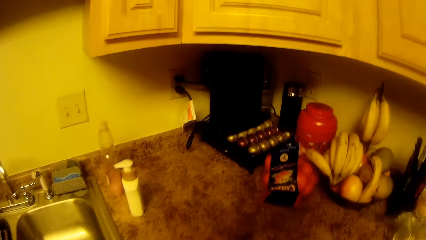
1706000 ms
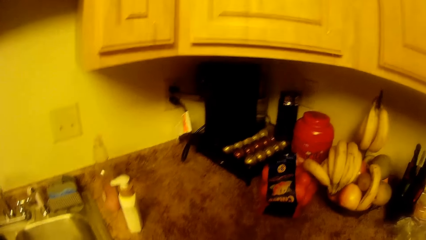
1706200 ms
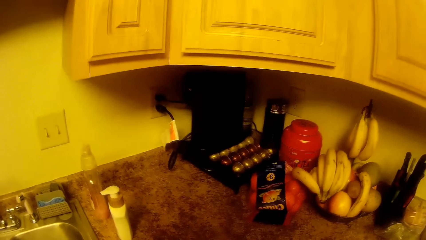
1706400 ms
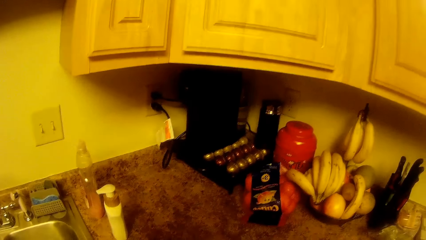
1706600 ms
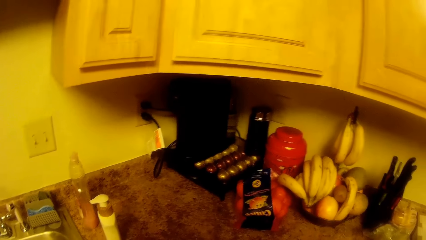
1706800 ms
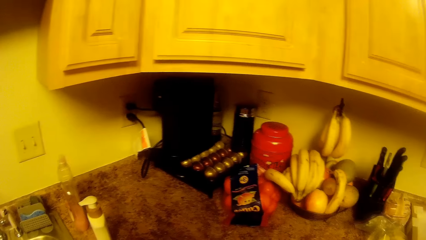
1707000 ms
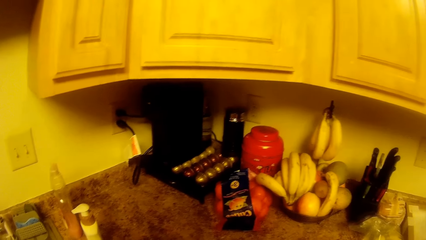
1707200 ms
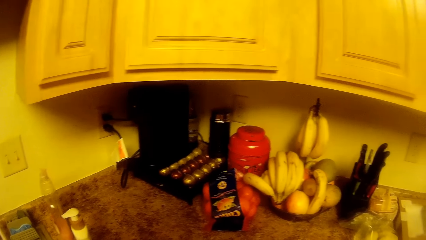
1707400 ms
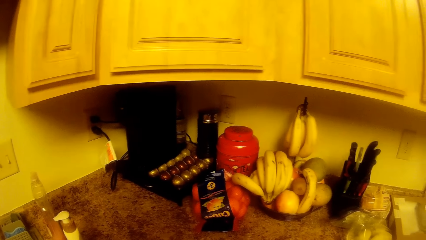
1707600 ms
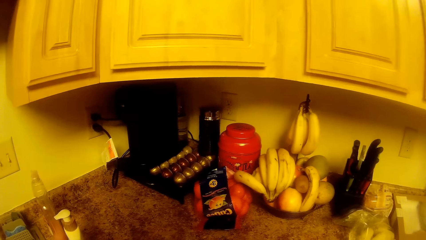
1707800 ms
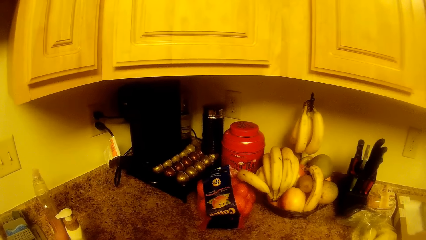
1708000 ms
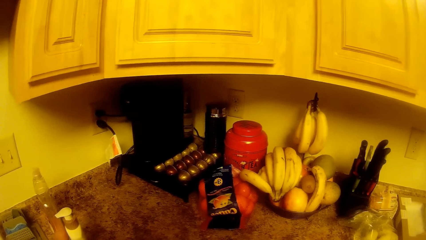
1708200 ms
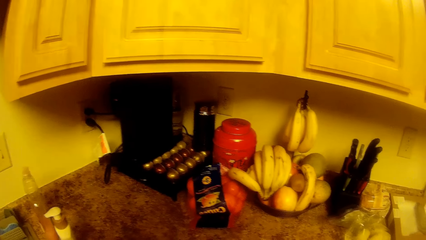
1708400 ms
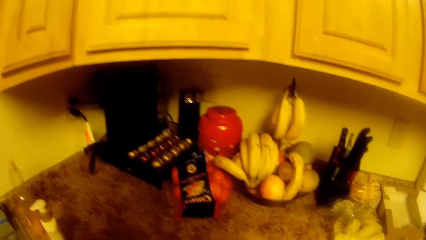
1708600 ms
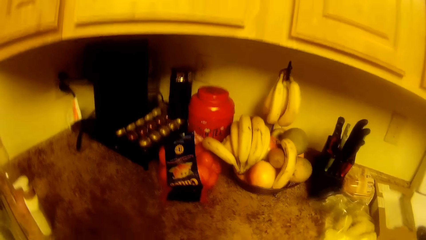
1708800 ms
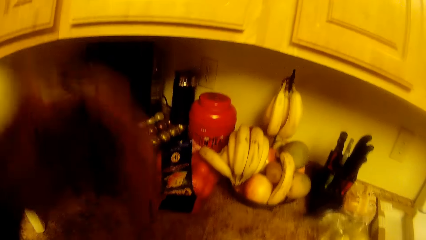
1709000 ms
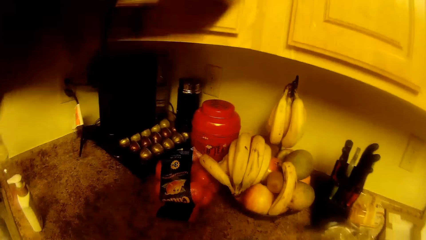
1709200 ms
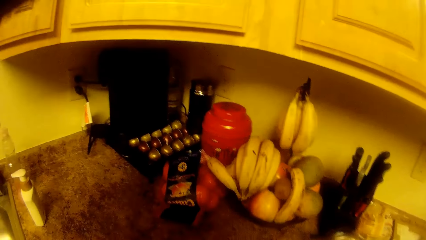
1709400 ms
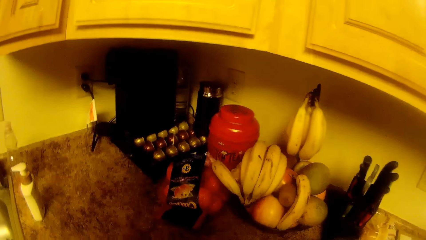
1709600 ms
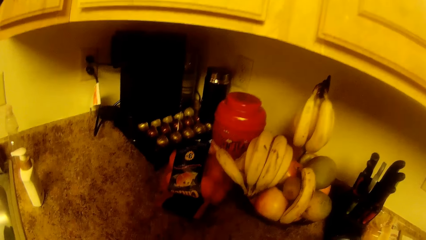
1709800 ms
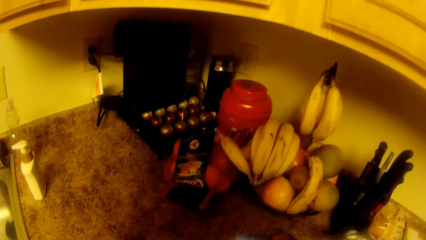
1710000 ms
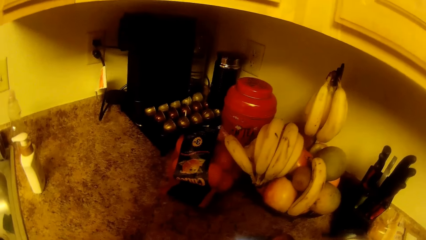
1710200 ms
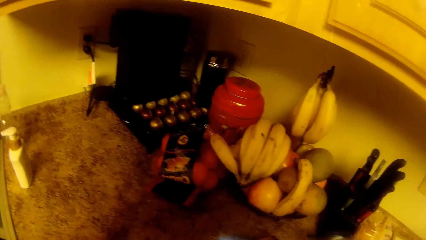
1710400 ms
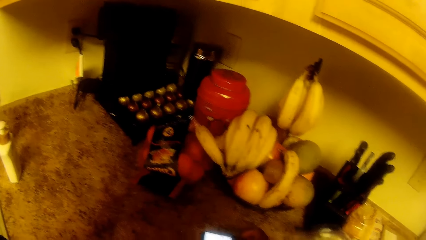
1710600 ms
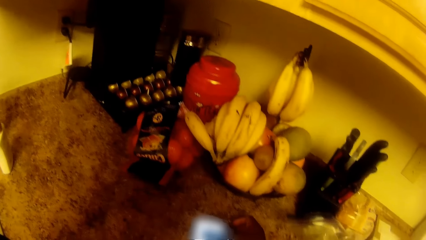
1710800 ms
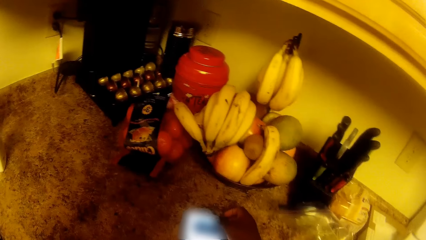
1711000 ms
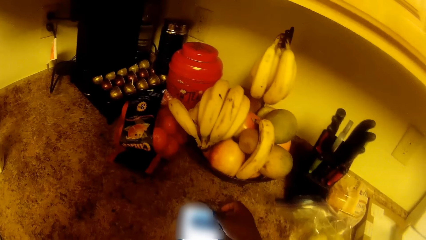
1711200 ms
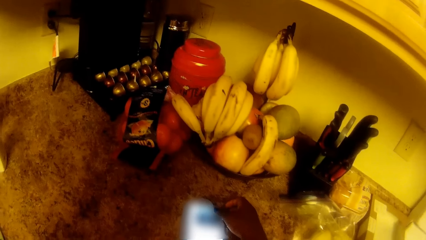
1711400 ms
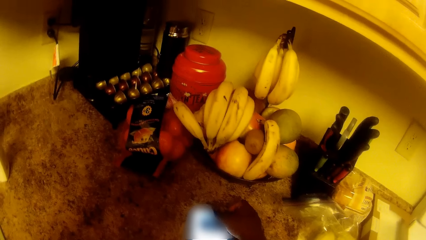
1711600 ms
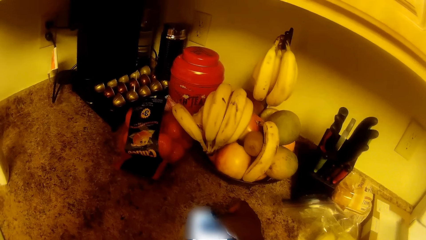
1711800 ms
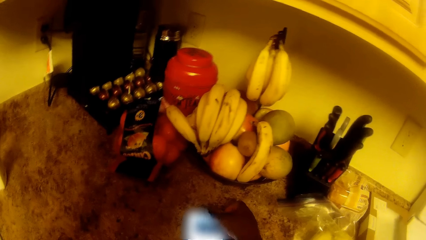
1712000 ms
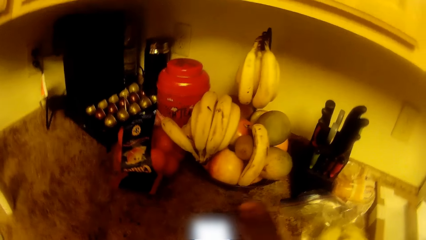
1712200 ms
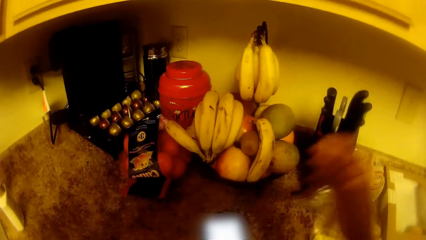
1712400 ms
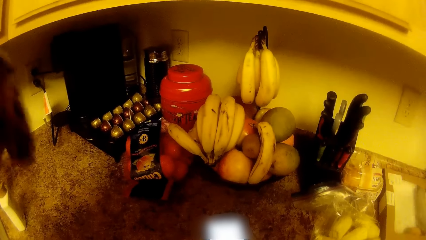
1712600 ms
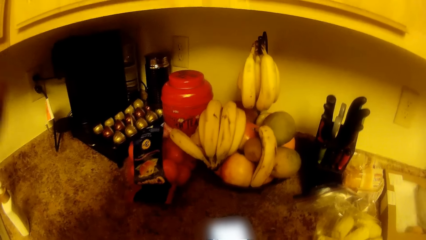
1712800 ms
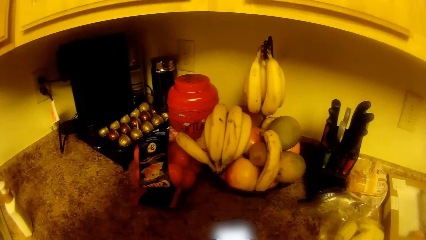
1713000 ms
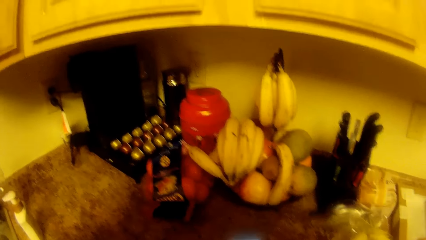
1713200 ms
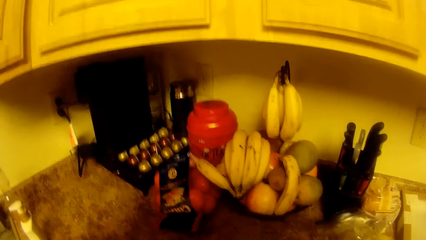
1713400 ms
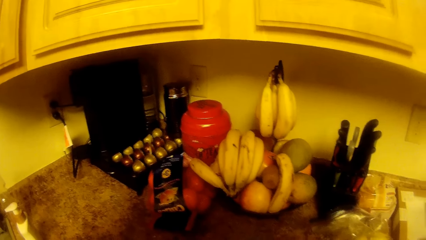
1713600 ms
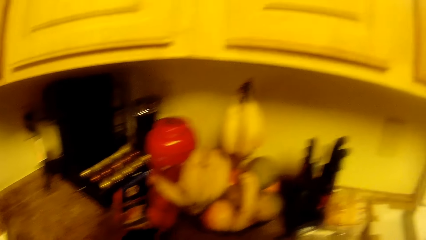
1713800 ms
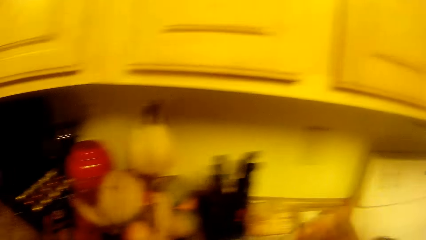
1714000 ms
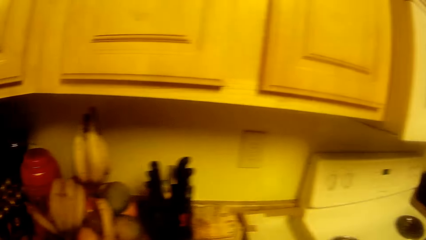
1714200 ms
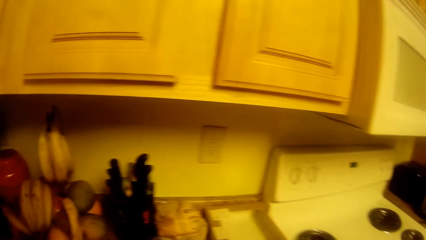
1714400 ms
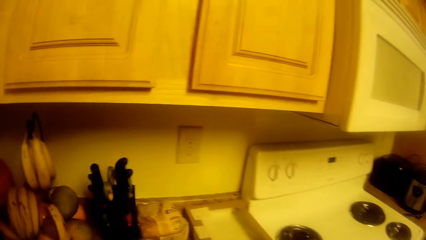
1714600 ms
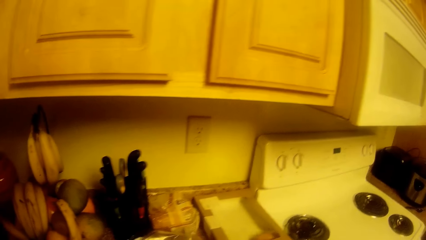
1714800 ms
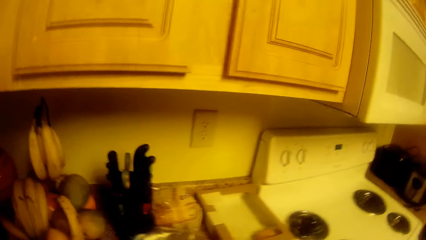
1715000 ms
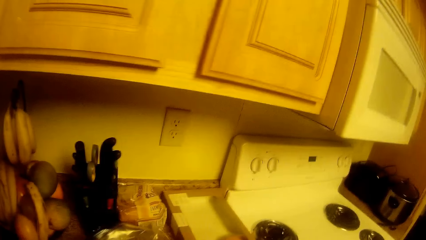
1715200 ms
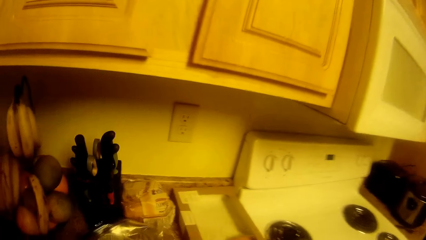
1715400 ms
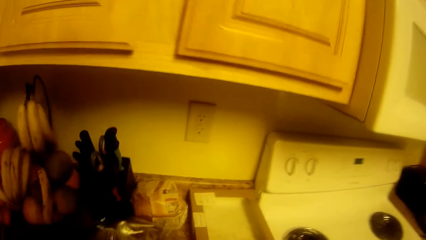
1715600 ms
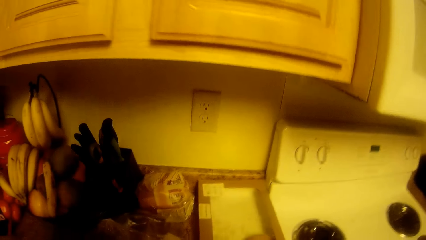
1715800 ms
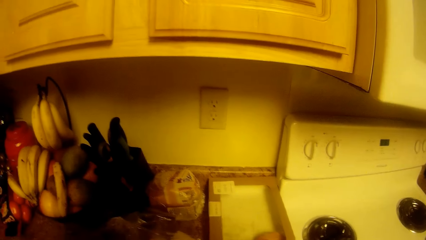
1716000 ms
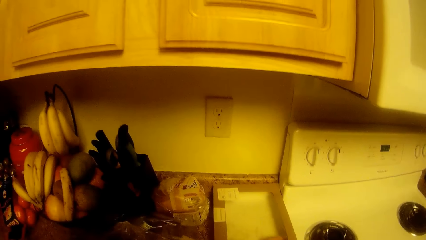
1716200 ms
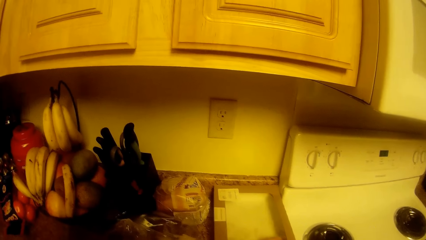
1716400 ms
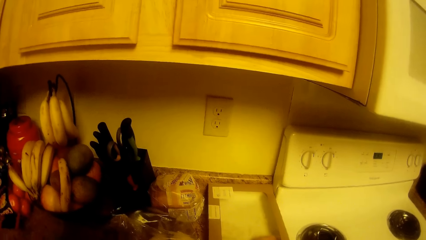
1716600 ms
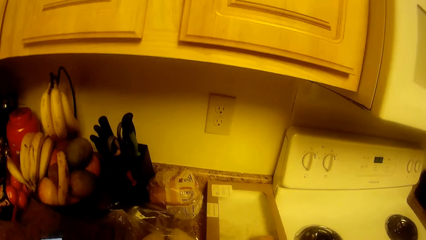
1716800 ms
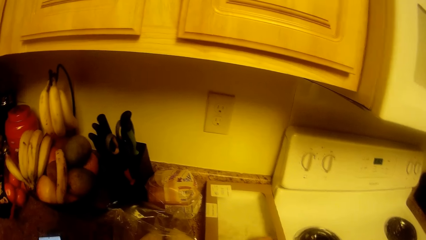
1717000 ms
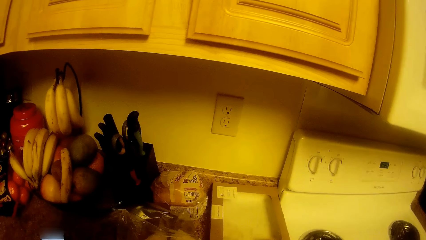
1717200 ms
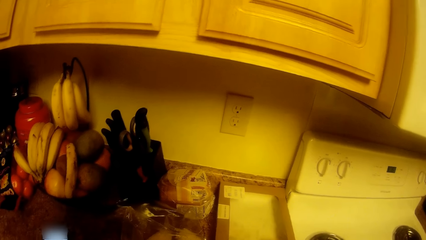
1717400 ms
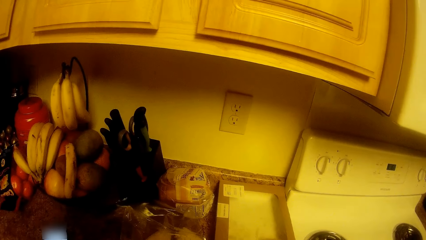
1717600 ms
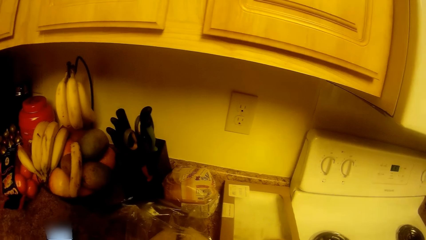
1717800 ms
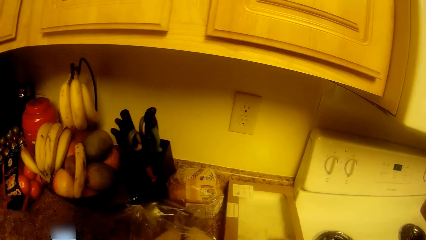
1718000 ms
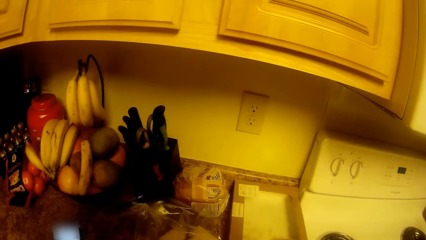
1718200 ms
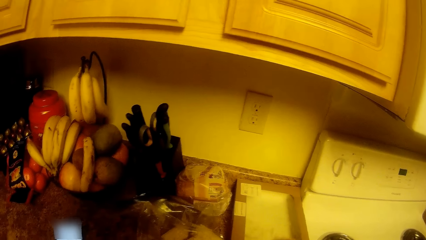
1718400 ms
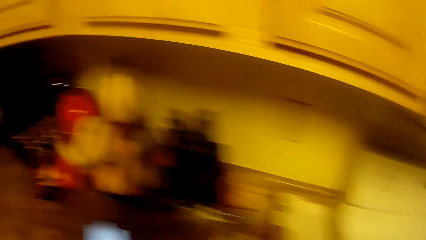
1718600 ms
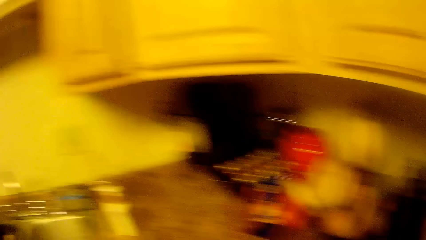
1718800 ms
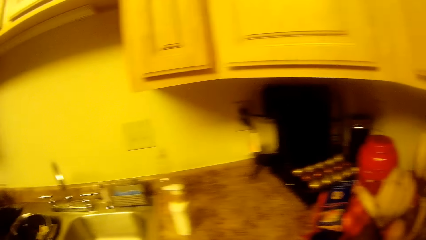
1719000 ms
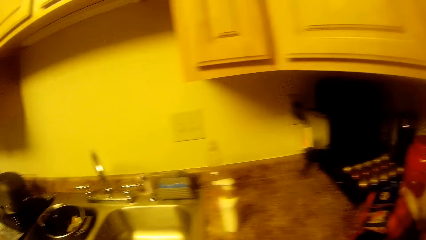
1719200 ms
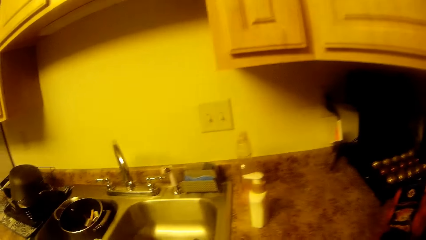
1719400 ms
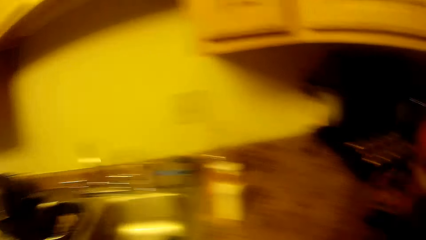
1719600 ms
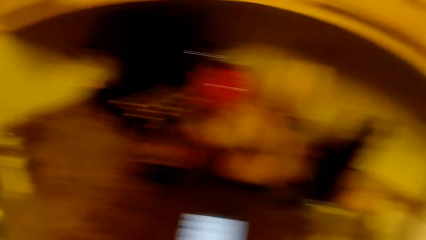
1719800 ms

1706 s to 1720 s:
The camera wearer looks around the sink table. She lifts her left hand. She operates the phone on the sink table with her right hand. She adjusts the camera and looks around the kitchen.

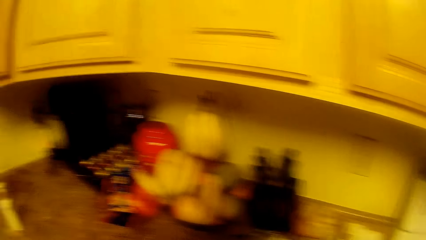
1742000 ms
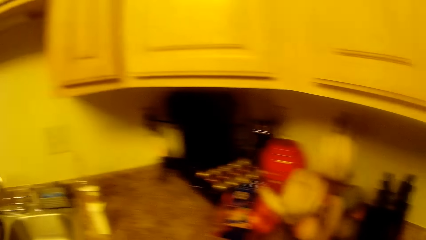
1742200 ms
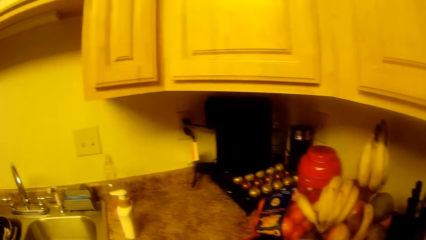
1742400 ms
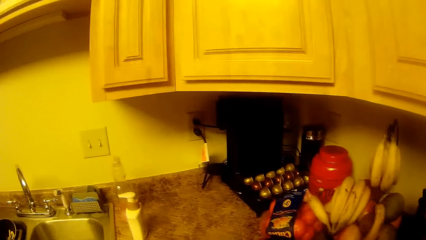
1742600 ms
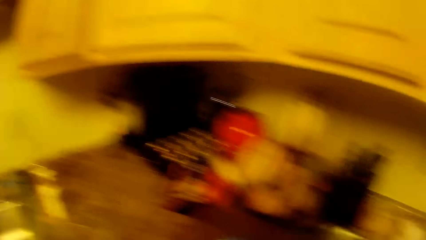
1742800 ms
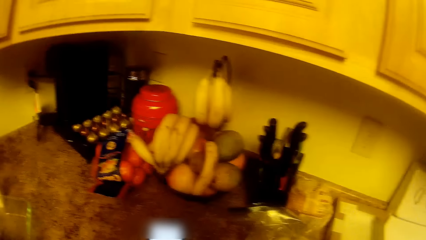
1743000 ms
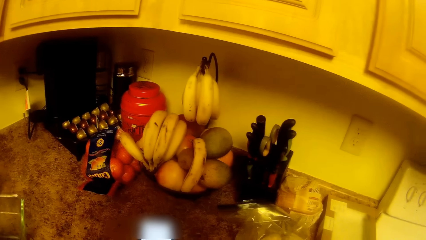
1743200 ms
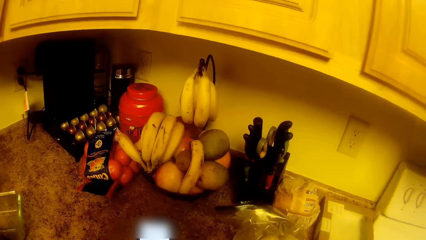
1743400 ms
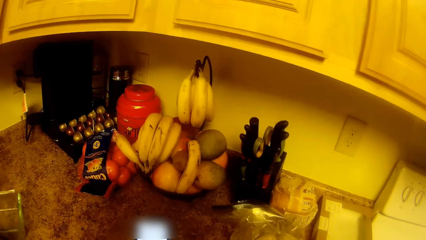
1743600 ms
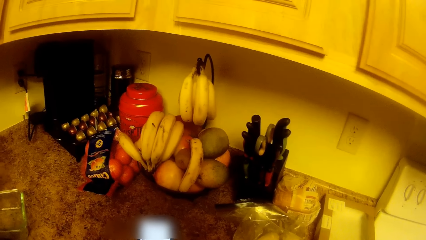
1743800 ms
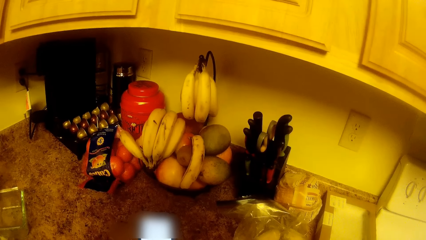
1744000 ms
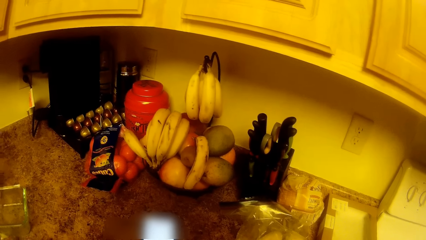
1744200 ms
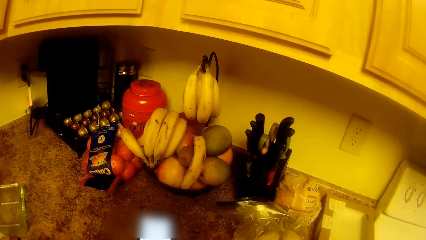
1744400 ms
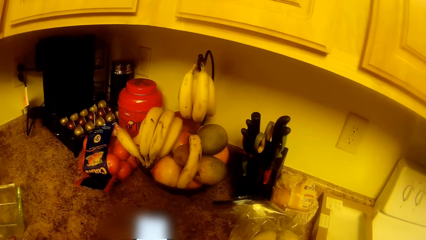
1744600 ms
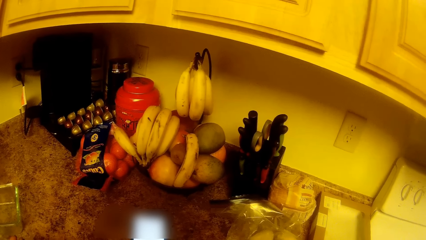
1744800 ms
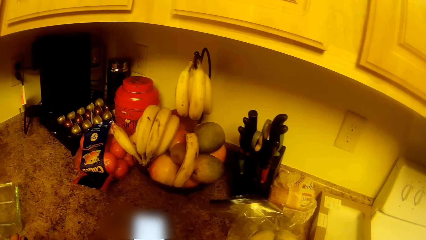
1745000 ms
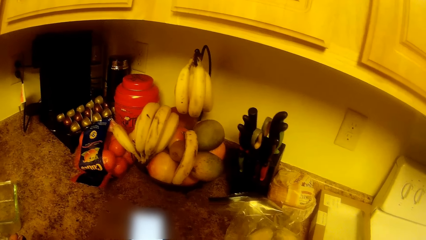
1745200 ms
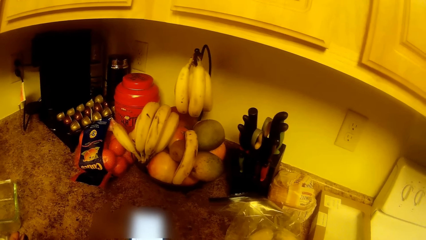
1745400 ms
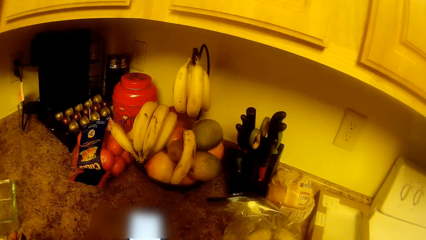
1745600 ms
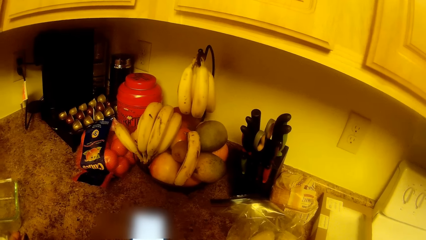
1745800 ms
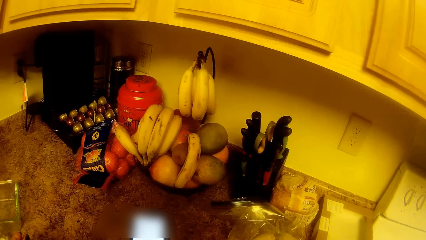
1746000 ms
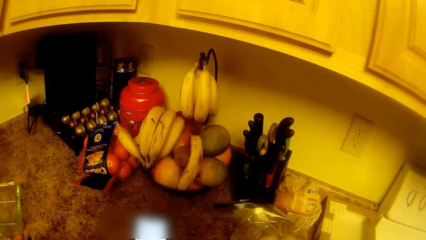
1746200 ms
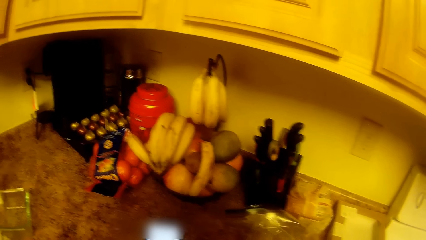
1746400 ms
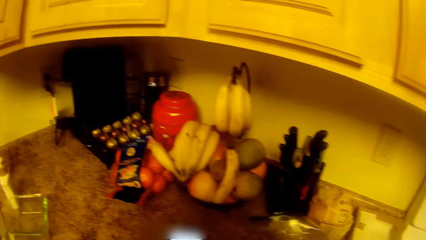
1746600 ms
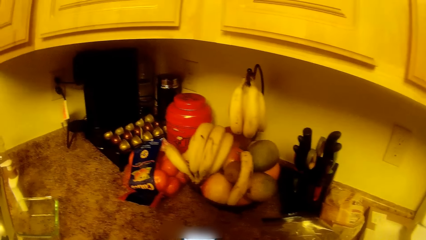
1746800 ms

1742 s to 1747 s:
The camera wearer drops a glass container on the cabinet with her left hand. She places a bowl on the sink table. She stares at the phone.
